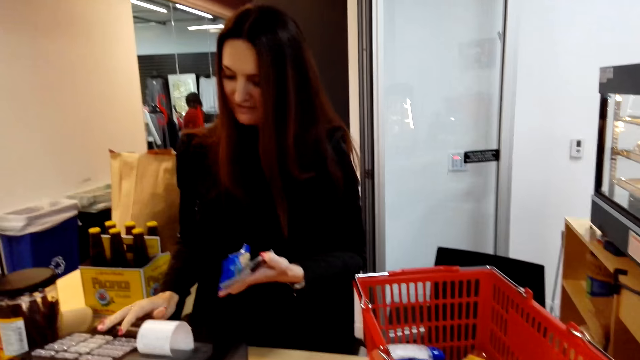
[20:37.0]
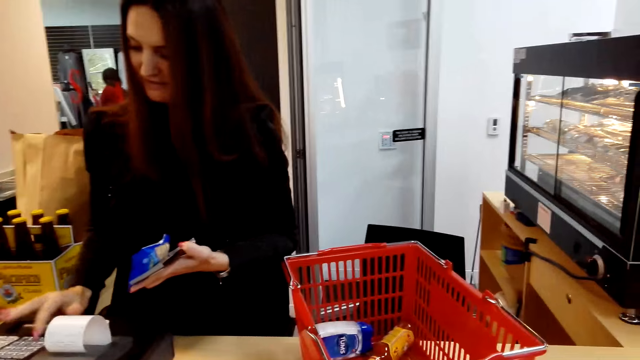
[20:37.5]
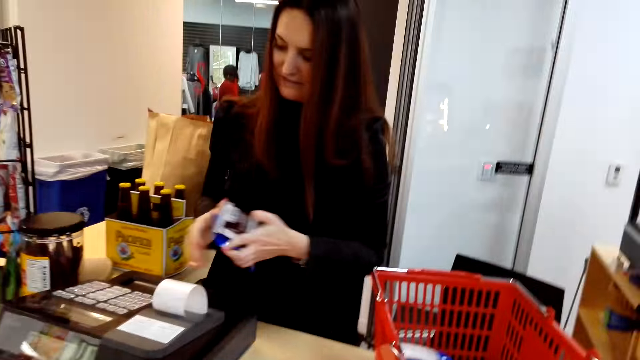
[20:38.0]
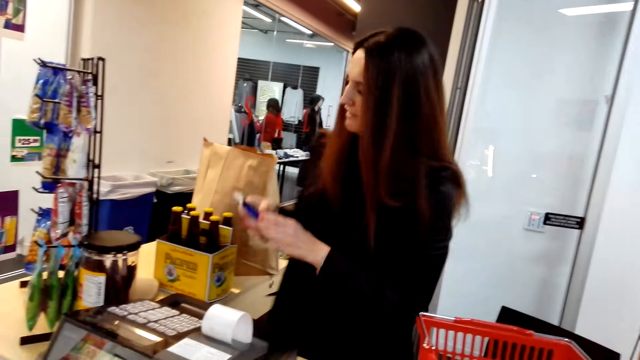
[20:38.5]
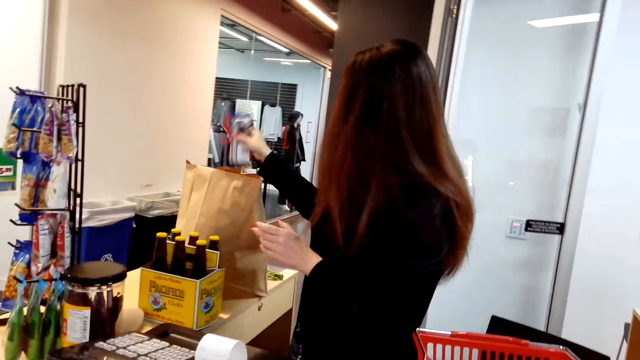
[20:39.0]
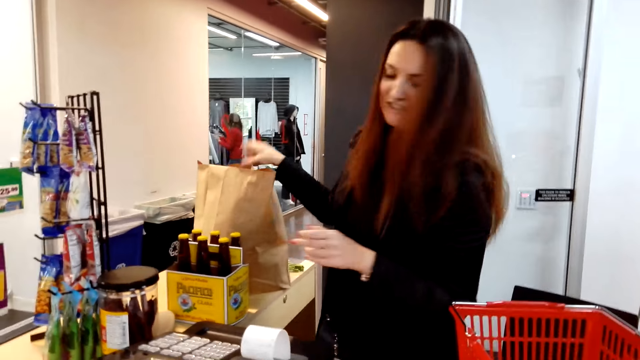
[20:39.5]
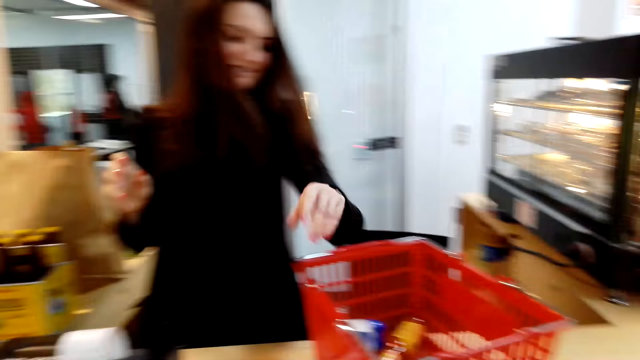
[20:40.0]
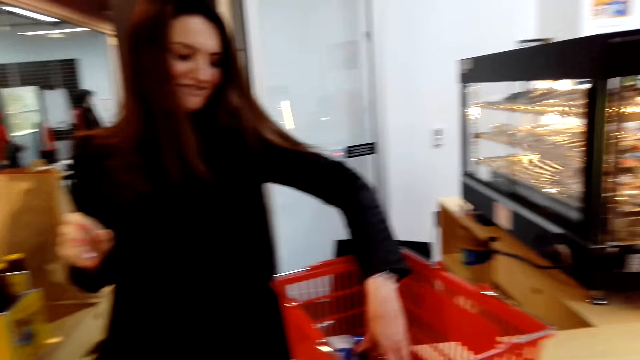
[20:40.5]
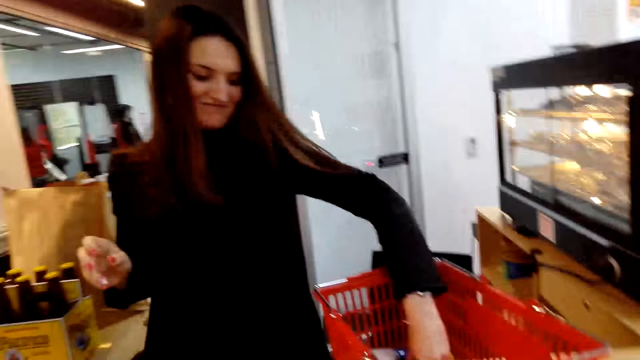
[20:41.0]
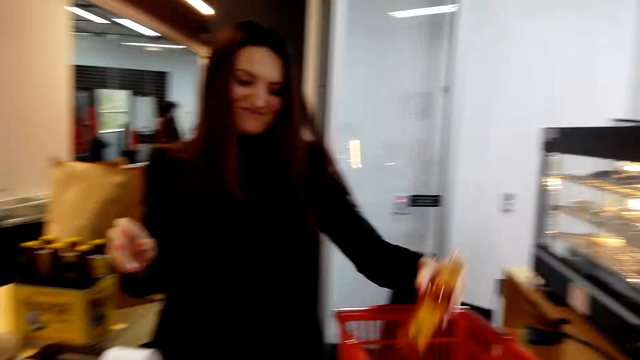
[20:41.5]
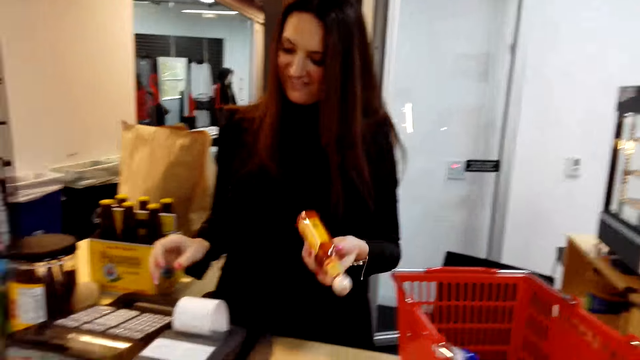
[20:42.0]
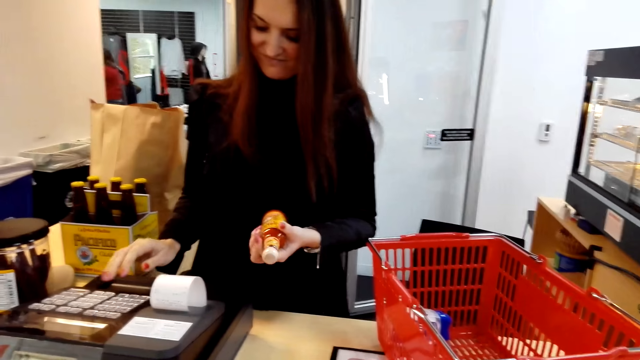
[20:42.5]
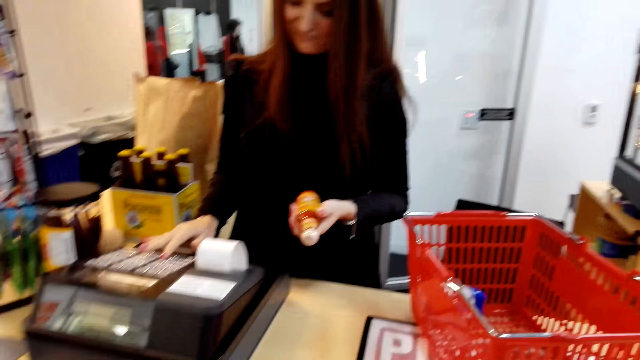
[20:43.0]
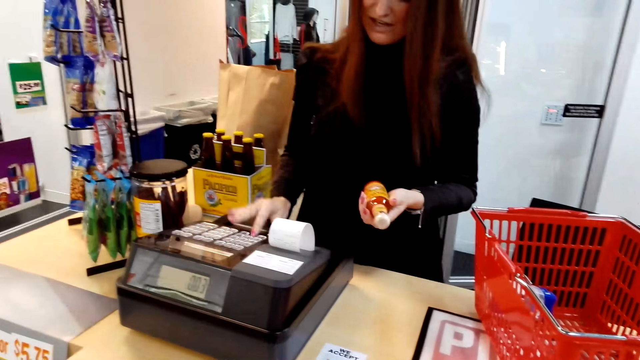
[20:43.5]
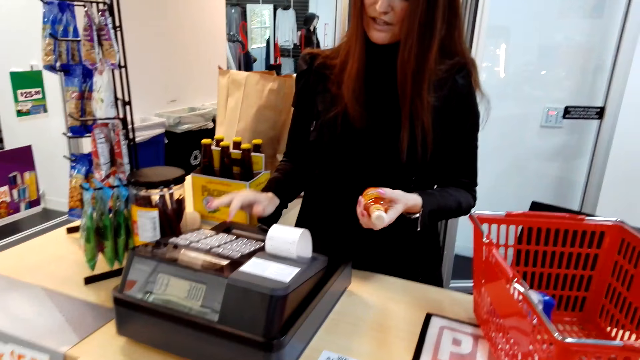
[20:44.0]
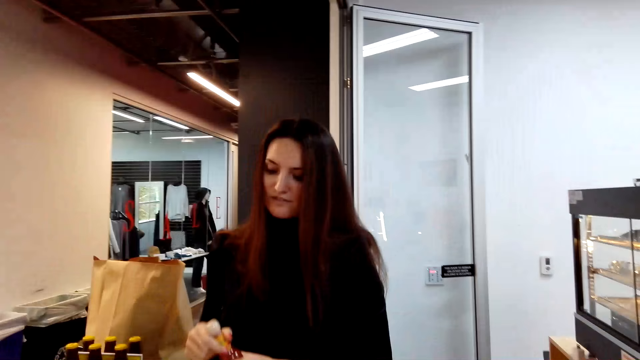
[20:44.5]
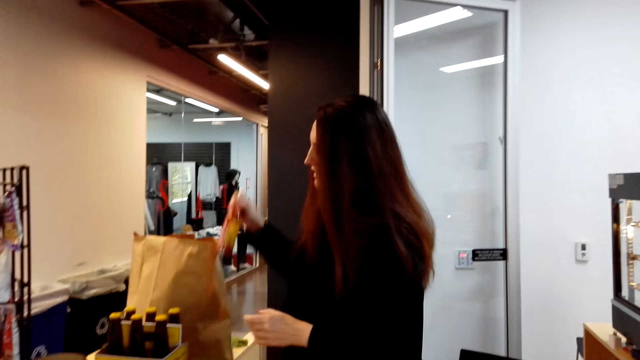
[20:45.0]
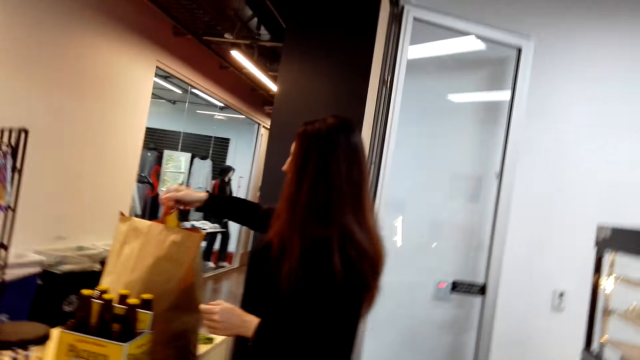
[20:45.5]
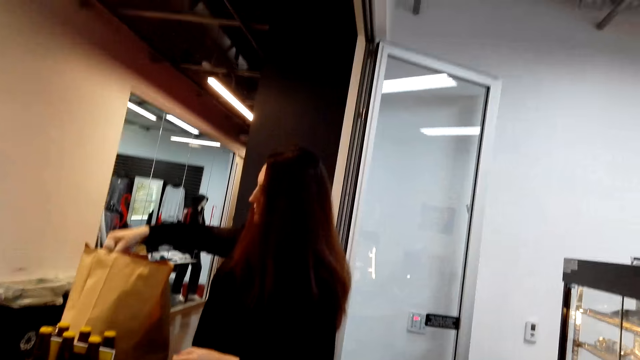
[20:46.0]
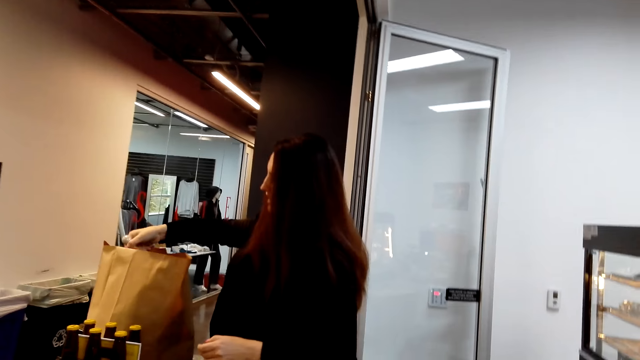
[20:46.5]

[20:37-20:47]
The camera wearer looks at a lady. The lady passes the snacks to the right hand, puts the snacks in the paper bag and picks hot sauce. The camera wearer talks to the lady. The lady operates the cash register machine, passes the hot sauce to the right hand, talks to the camera wearer and puts the hot sauce in the paper bag.

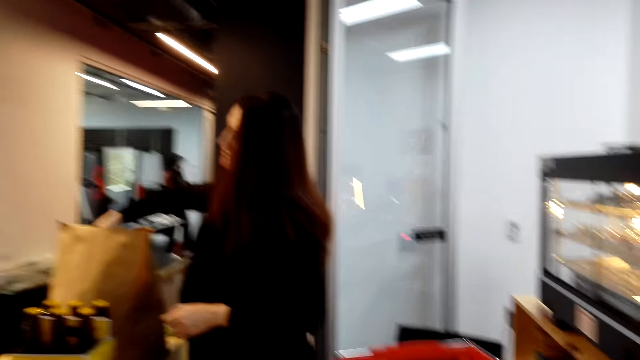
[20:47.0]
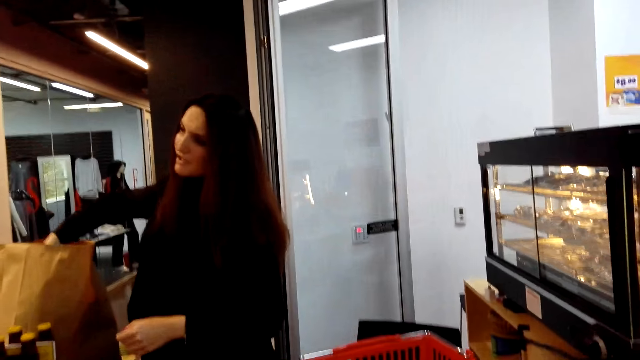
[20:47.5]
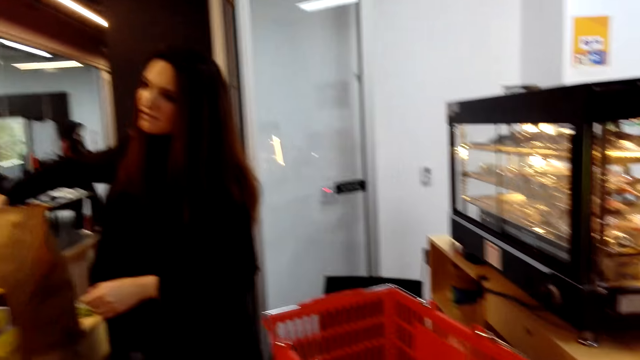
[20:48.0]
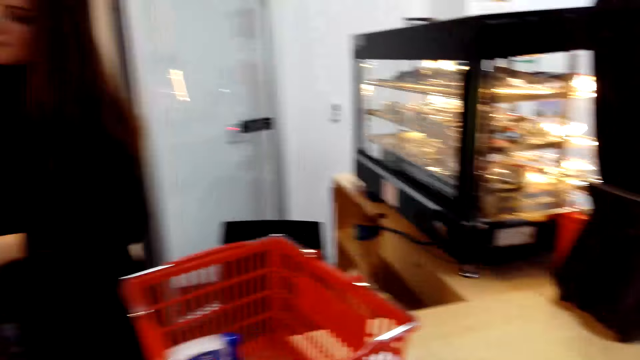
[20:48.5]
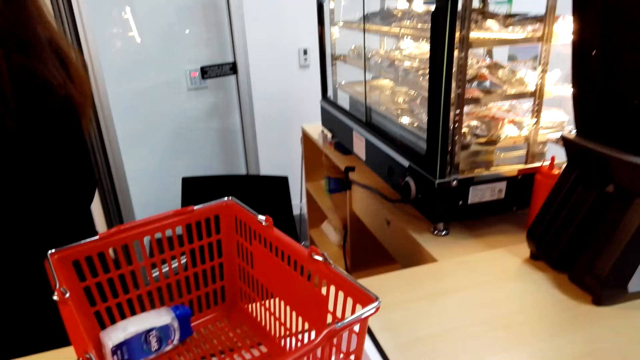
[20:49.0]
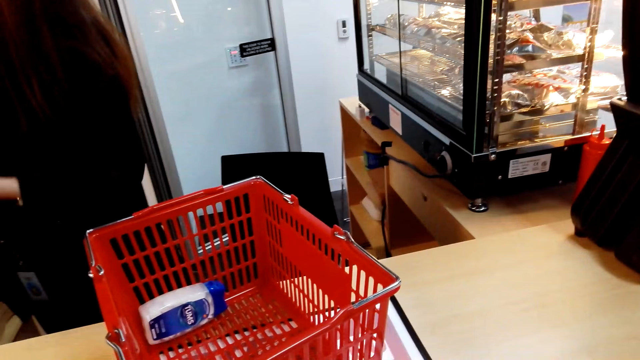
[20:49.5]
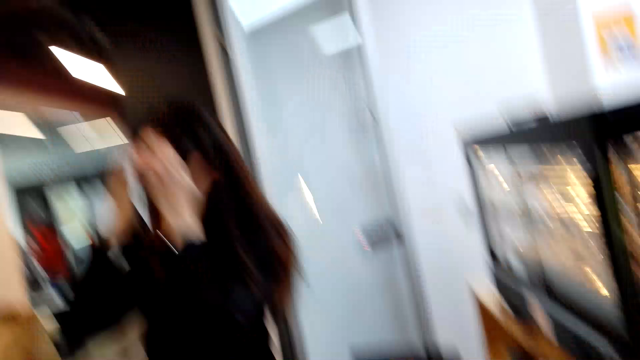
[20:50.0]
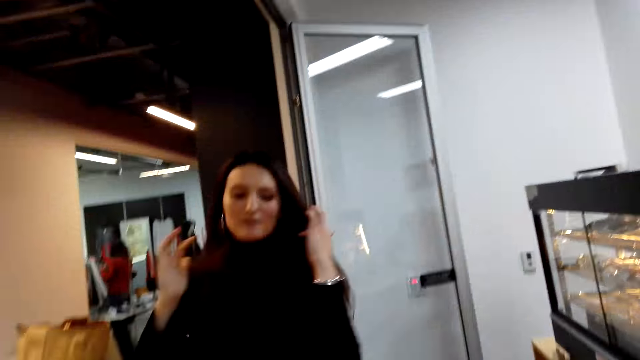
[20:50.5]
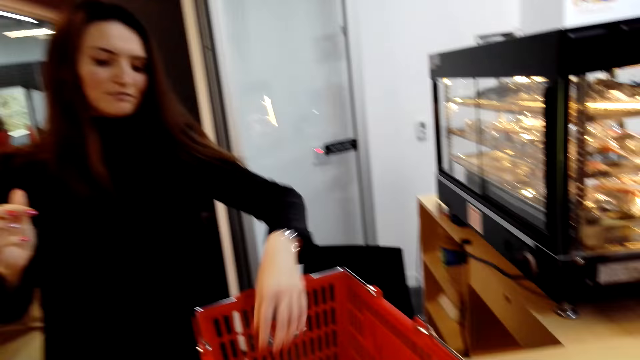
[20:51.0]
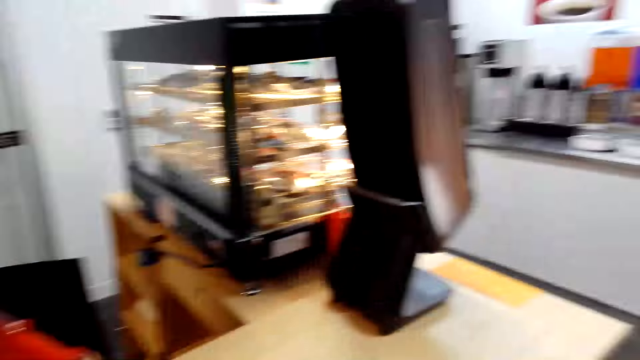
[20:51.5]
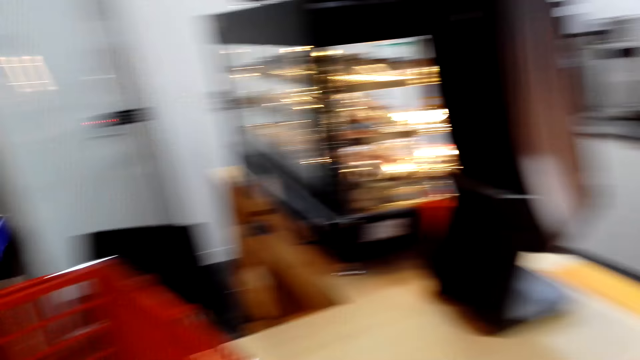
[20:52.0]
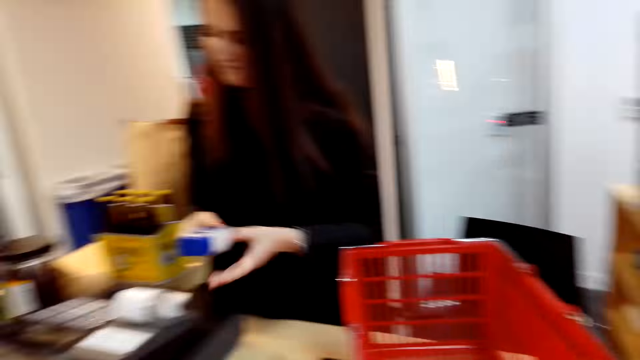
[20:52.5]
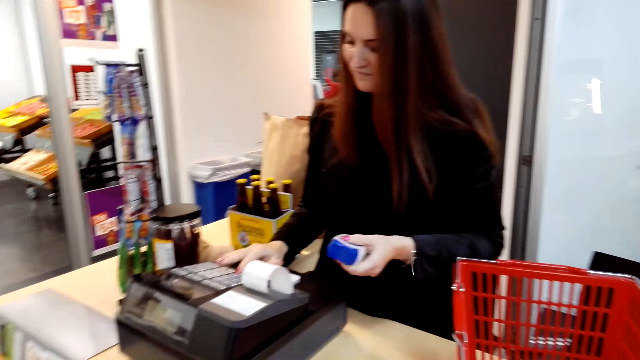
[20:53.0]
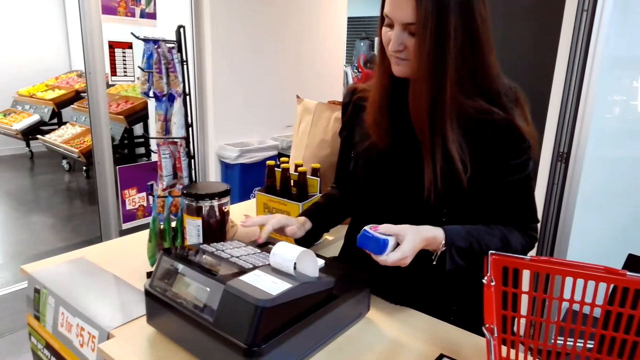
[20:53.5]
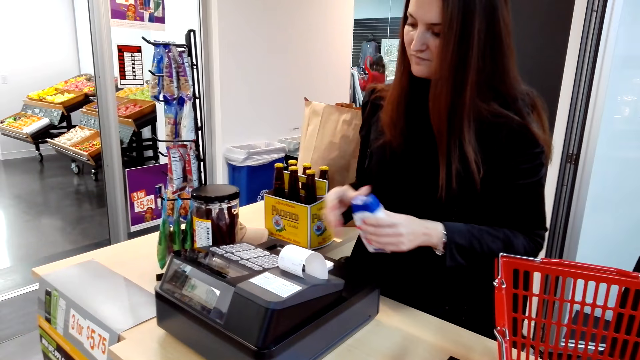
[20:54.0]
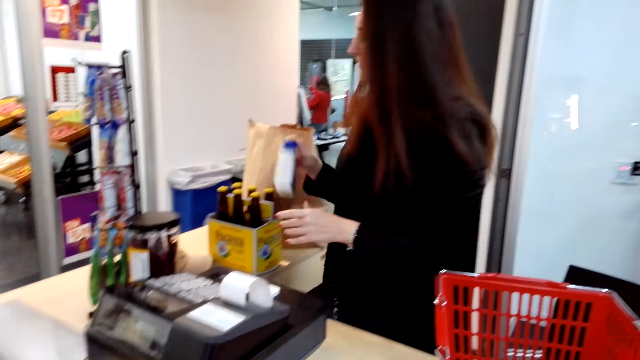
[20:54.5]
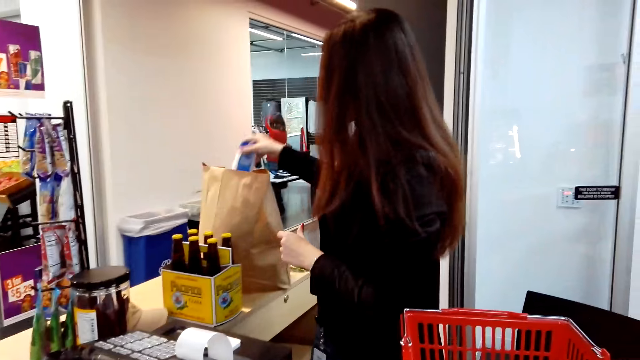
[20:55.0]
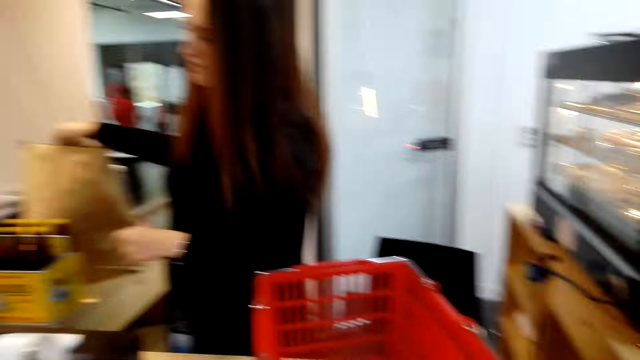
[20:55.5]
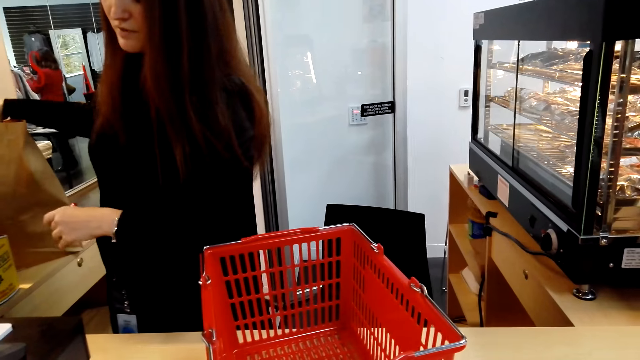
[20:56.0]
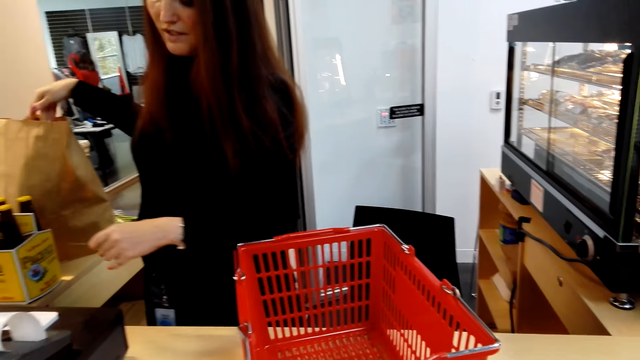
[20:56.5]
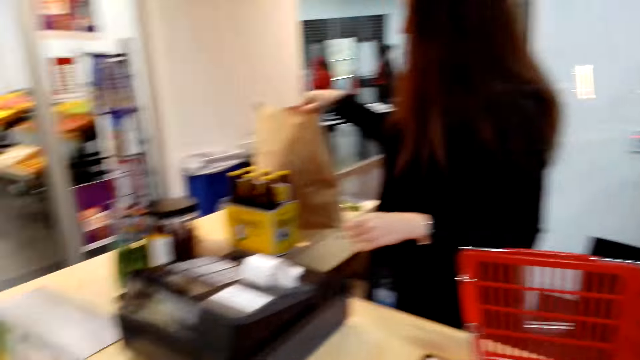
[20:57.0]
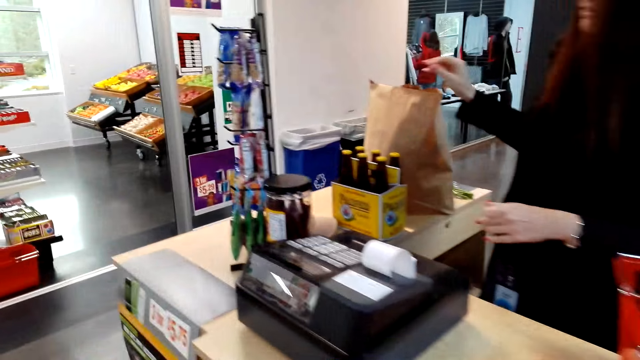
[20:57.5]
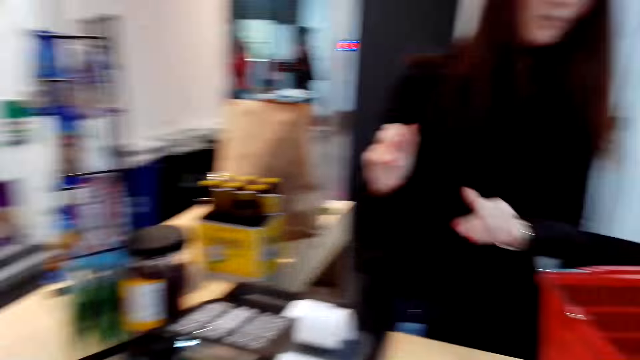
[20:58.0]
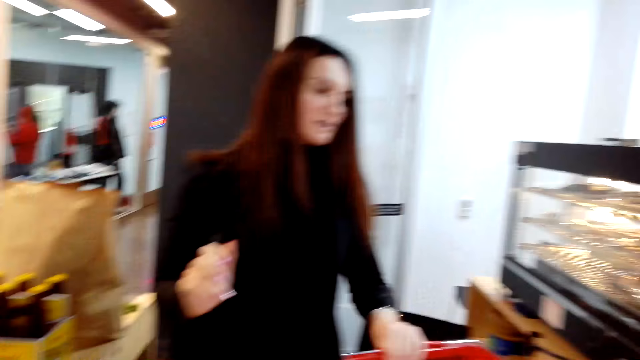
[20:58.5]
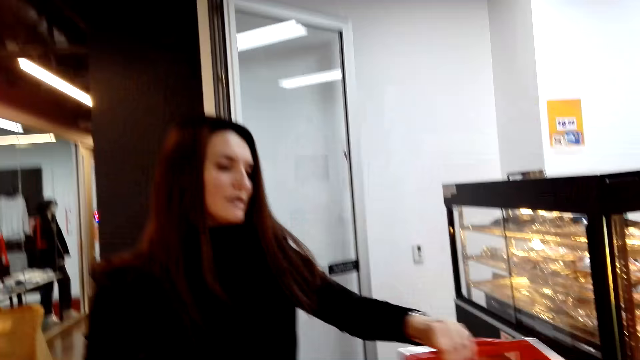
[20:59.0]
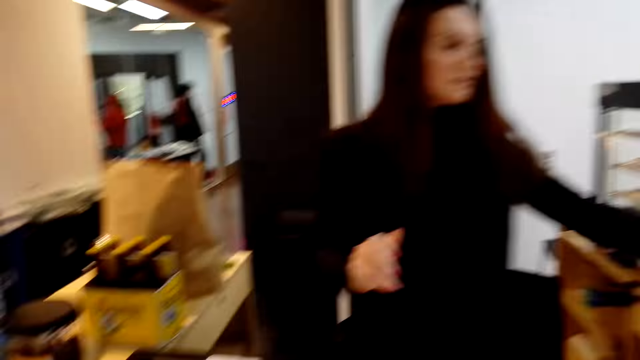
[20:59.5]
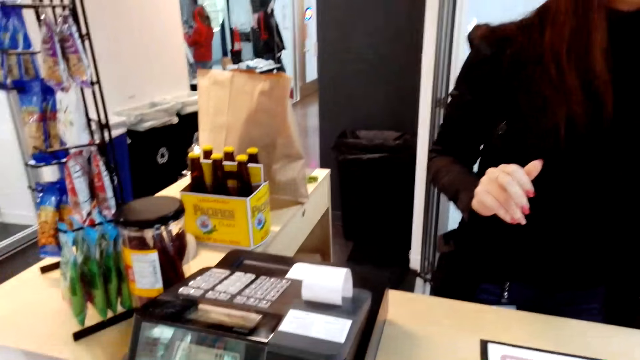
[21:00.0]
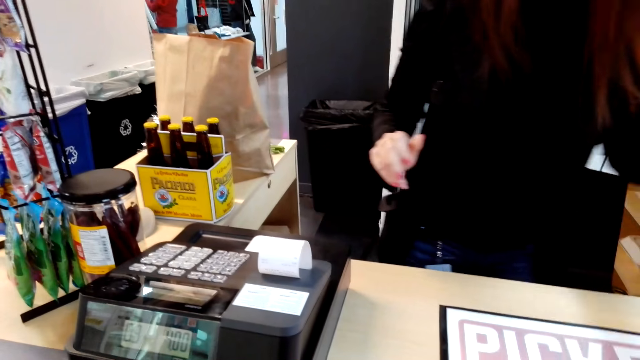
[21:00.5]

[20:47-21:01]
The camera wearer talks to a cashier. They look at the shopping basket. The cashier straightens the hair and picks up Tums. The camera wearer looks around. The cashier operates the cash register machine. The camera wearer looks at the cashier. The cashier passes the Tums to the right hand and puts the Tums in the paper bag. The camera wearer looks at the shopping basket. The cashier interacts with the camera wearer. The camera wearer looks around. The cashier moves the shopping basket on the counter. The camera wearer walks around.
